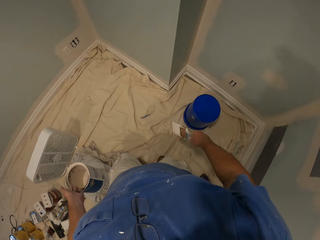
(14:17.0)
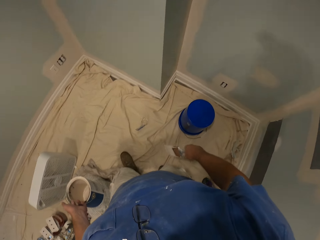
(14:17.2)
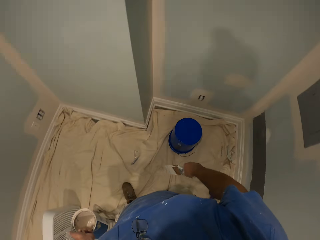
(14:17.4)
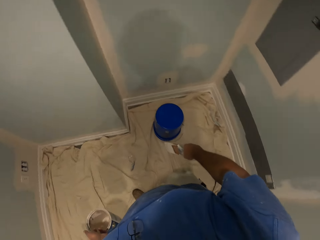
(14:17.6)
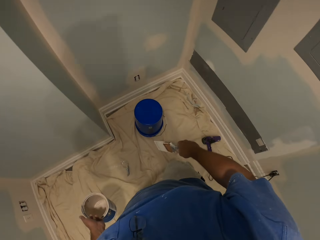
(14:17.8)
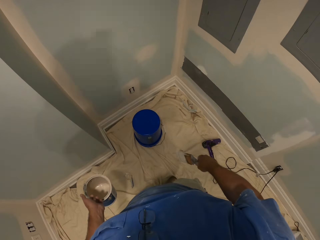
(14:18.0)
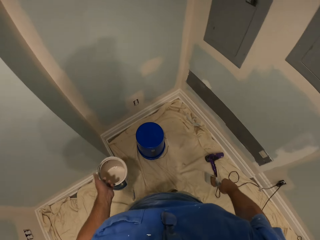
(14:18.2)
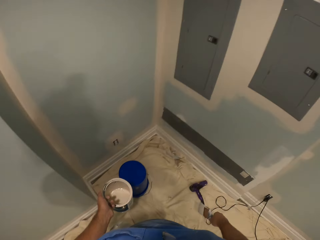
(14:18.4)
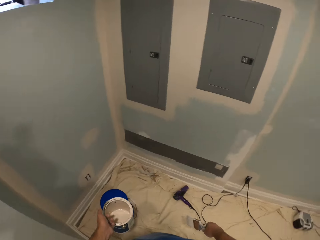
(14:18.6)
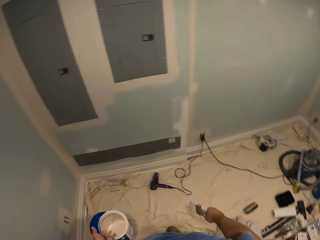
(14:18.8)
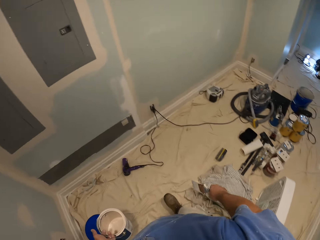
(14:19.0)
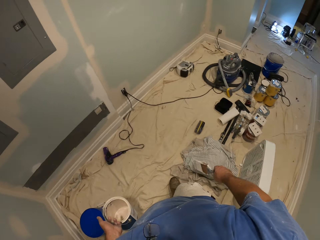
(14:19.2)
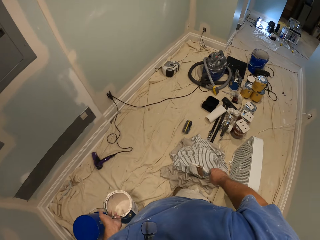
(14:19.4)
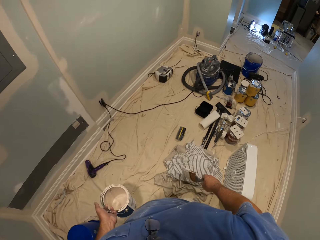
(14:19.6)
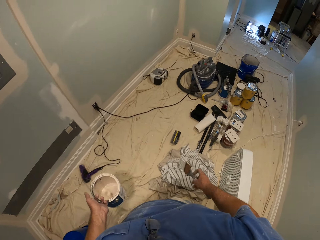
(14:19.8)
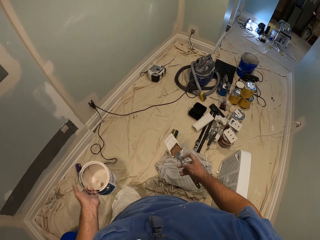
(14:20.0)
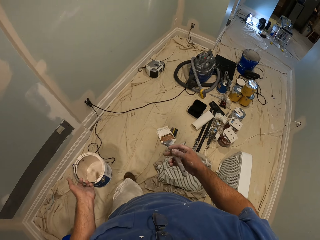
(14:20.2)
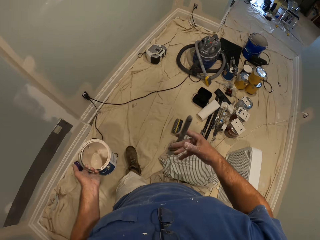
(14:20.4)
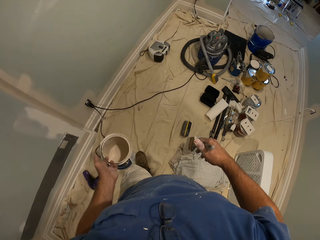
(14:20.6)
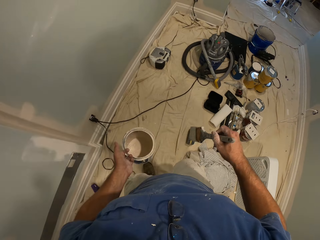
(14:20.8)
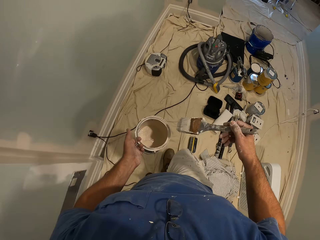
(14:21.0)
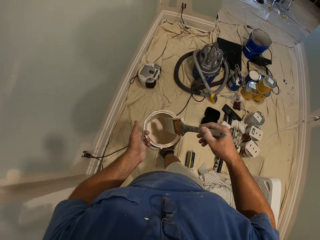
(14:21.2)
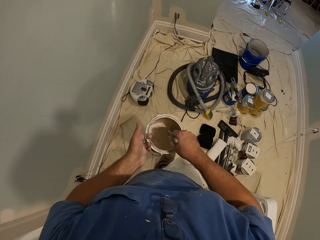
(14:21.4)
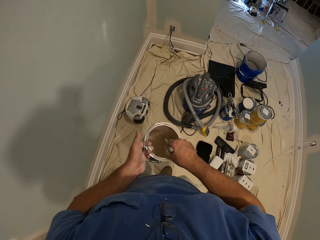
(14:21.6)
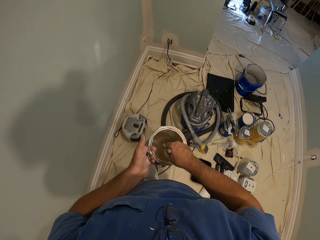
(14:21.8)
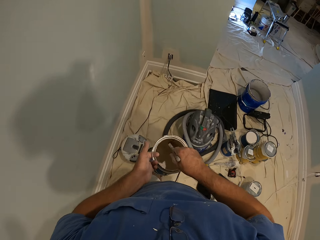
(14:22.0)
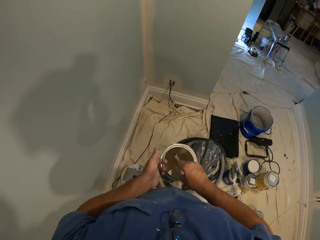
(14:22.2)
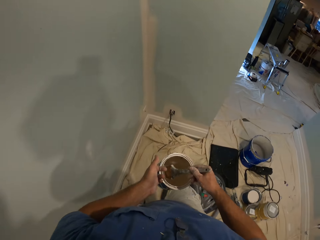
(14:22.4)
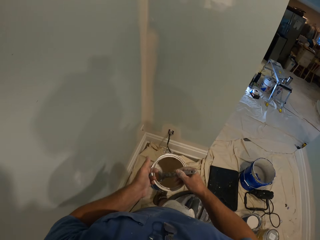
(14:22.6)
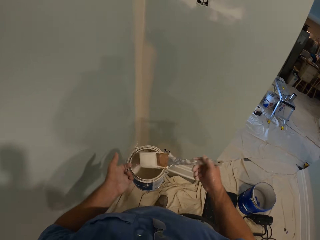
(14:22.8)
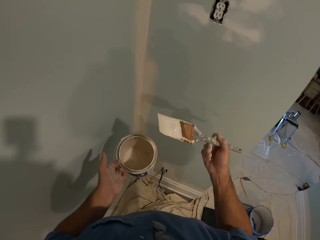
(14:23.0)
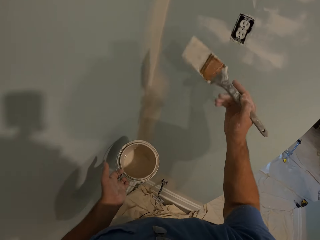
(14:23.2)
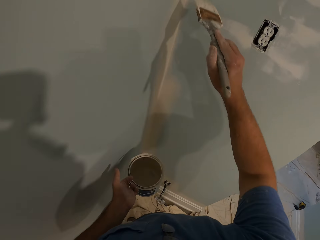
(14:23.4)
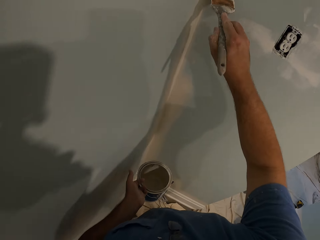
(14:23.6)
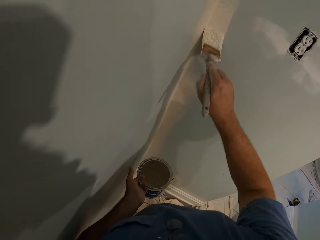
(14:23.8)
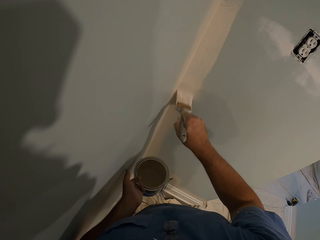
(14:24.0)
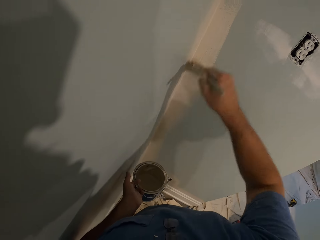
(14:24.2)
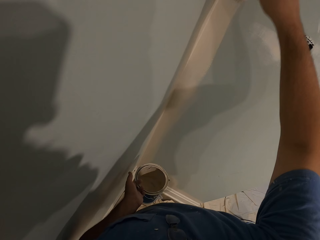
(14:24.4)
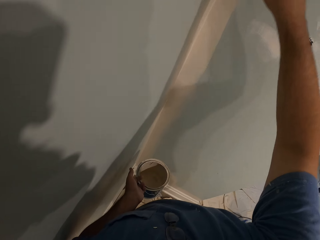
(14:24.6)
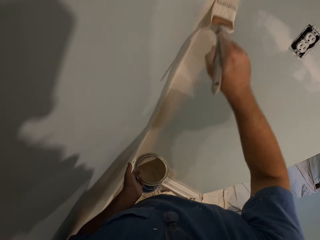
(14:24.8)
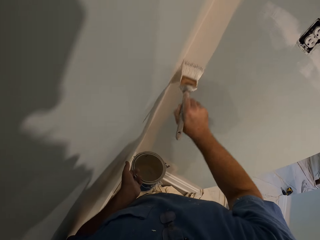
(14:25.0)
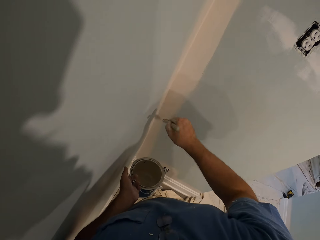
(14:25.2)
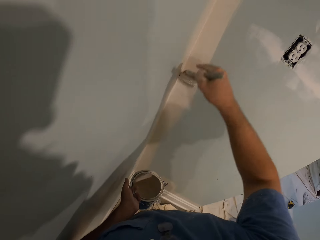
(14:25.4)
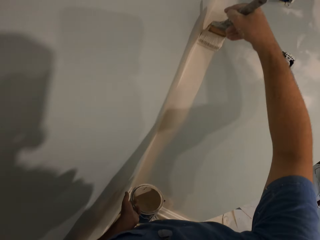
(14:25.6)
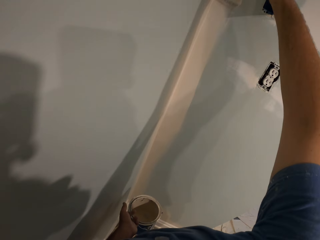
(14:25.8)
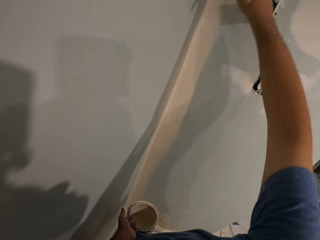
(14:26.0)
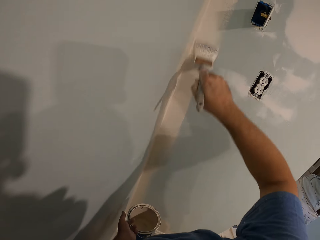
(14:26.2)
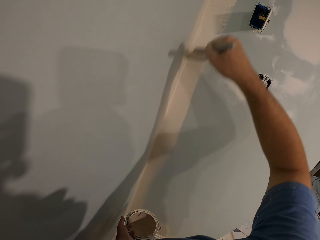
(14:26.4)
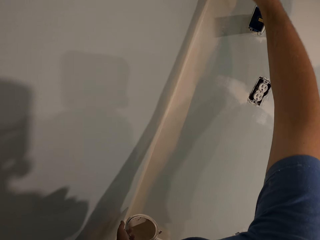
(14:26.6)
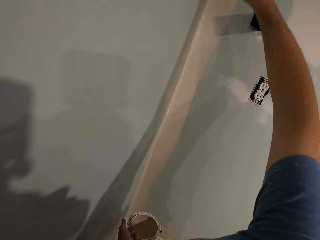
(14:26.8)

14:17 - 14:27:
The camera wearer moves around the floor. He scoops paint from the bucket of paint in his left hand with the paint brush. He moves closer to the wall. He paints the wall with the paint brush in his right hand.

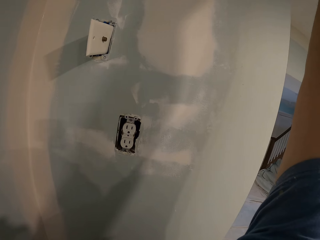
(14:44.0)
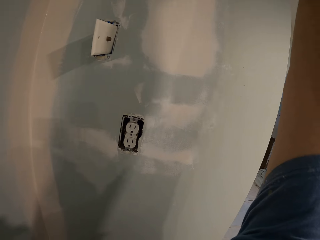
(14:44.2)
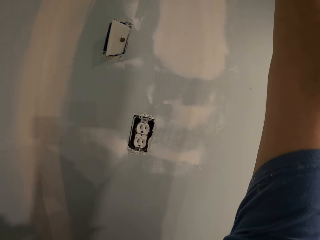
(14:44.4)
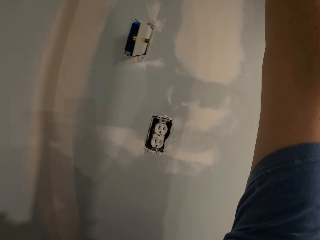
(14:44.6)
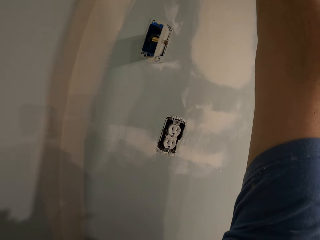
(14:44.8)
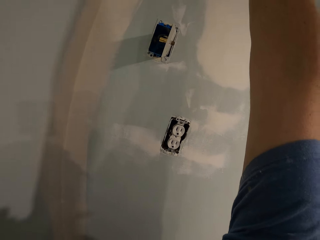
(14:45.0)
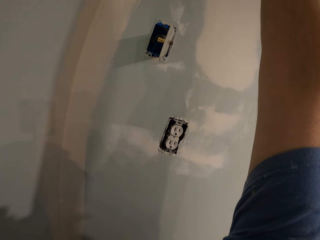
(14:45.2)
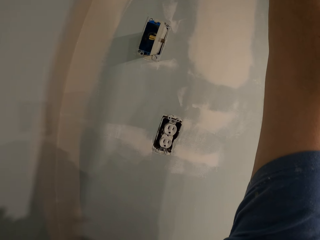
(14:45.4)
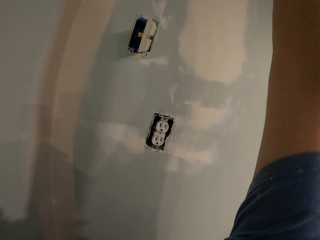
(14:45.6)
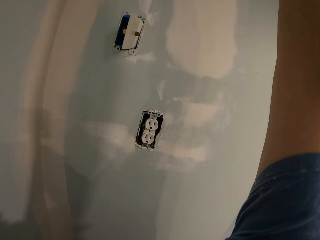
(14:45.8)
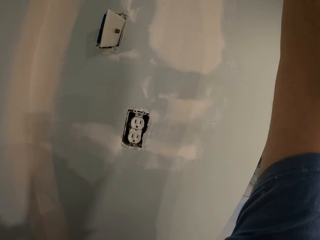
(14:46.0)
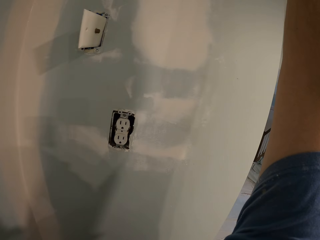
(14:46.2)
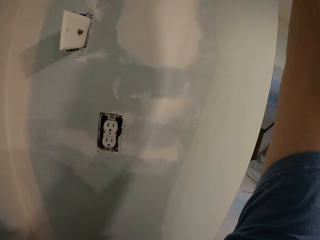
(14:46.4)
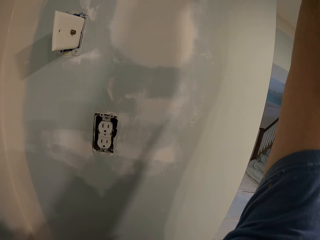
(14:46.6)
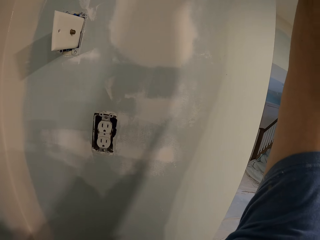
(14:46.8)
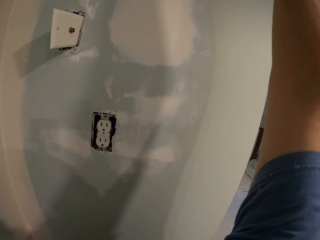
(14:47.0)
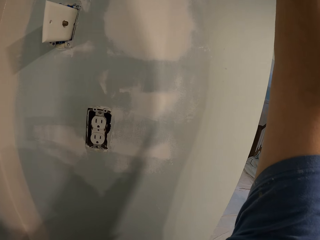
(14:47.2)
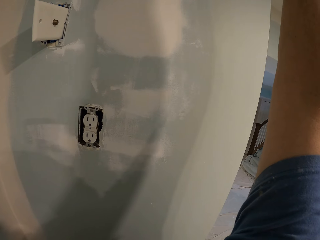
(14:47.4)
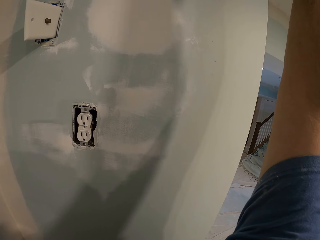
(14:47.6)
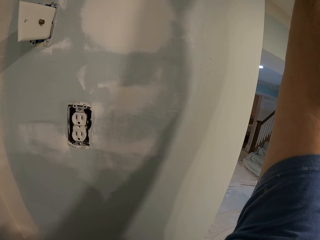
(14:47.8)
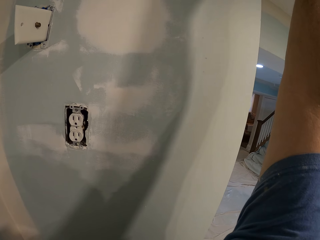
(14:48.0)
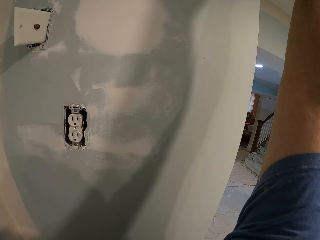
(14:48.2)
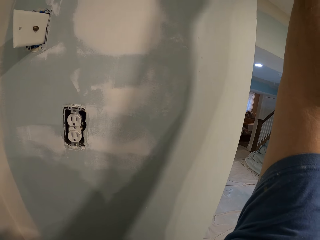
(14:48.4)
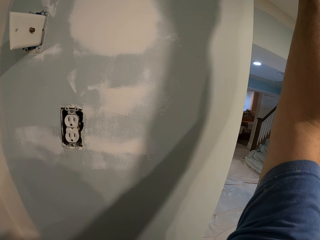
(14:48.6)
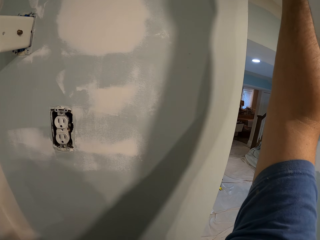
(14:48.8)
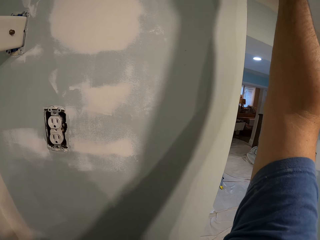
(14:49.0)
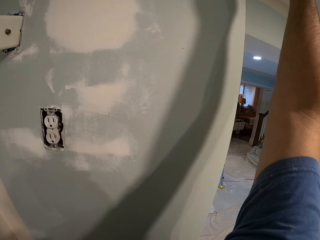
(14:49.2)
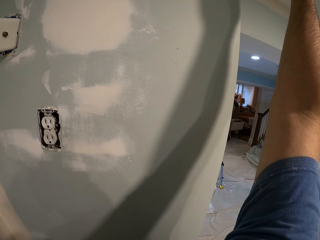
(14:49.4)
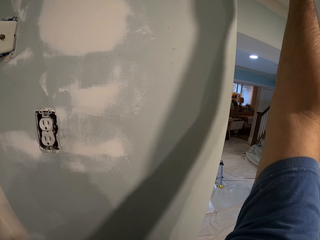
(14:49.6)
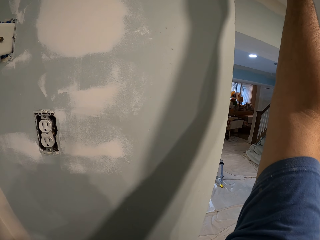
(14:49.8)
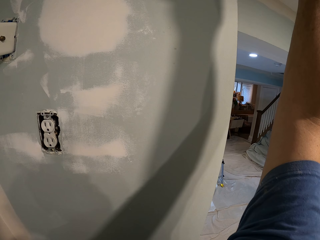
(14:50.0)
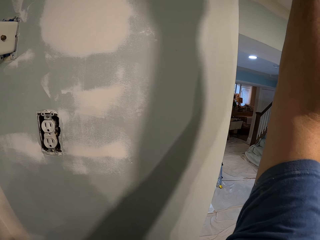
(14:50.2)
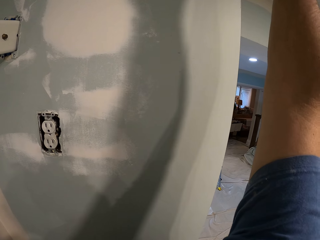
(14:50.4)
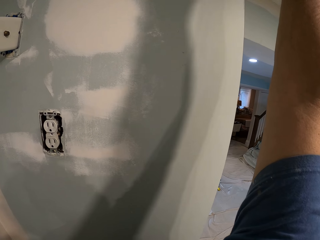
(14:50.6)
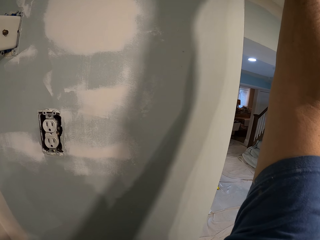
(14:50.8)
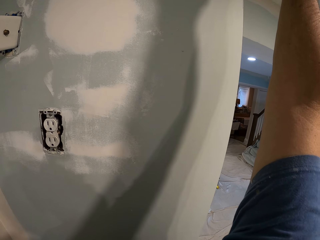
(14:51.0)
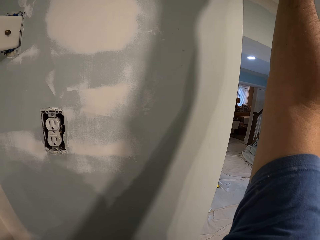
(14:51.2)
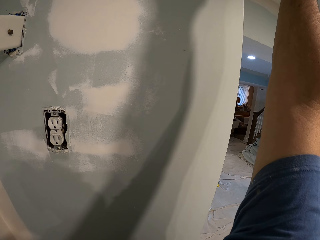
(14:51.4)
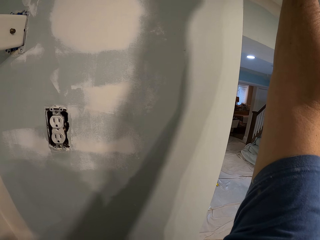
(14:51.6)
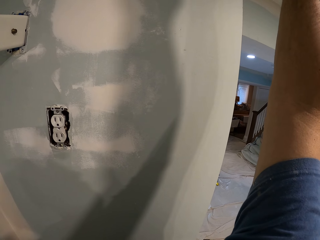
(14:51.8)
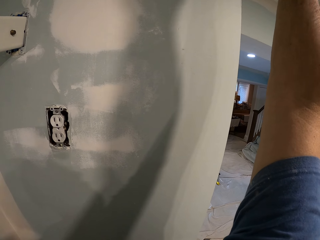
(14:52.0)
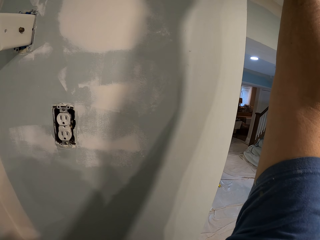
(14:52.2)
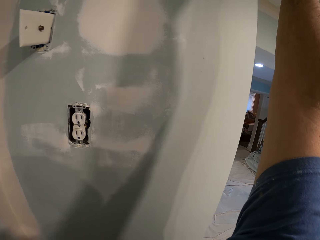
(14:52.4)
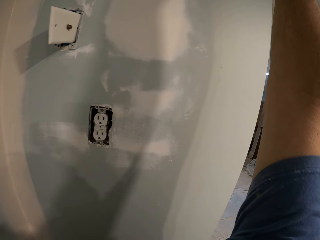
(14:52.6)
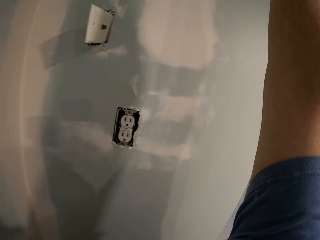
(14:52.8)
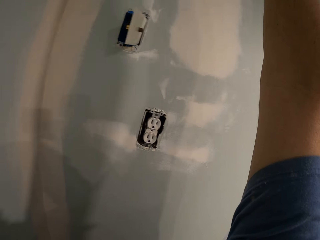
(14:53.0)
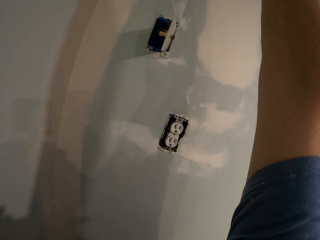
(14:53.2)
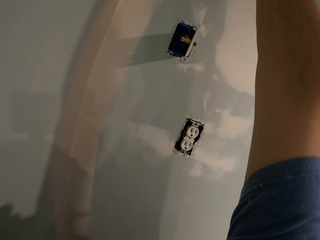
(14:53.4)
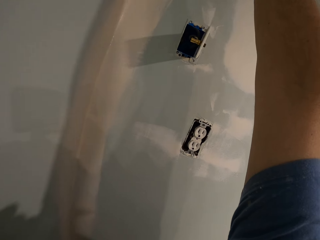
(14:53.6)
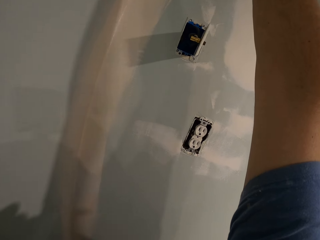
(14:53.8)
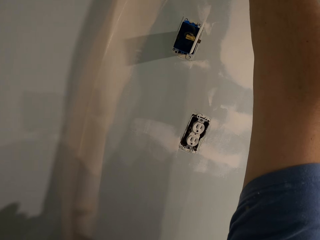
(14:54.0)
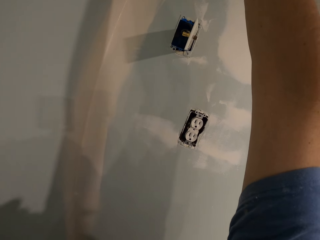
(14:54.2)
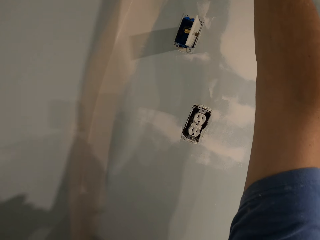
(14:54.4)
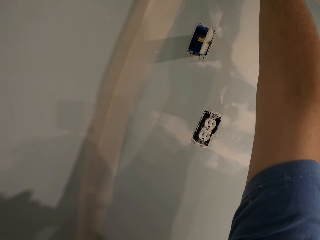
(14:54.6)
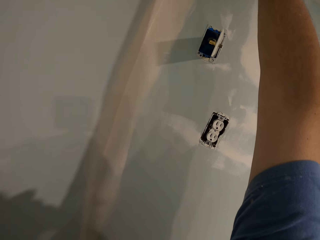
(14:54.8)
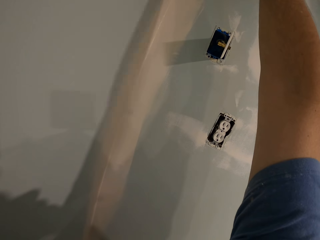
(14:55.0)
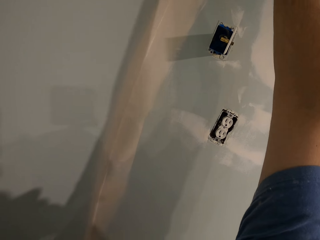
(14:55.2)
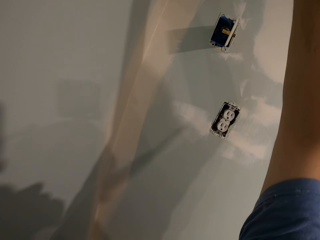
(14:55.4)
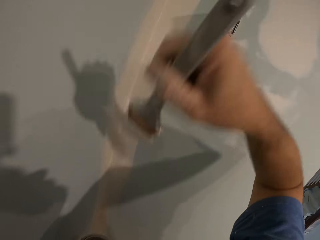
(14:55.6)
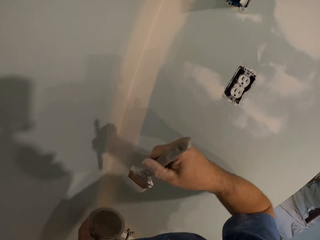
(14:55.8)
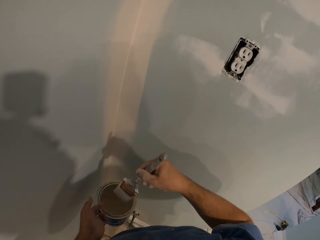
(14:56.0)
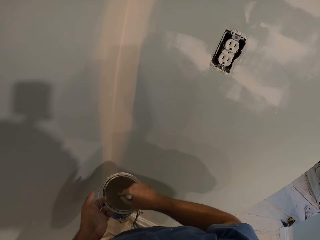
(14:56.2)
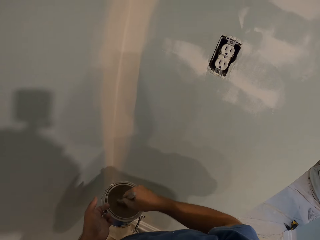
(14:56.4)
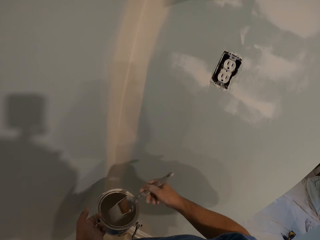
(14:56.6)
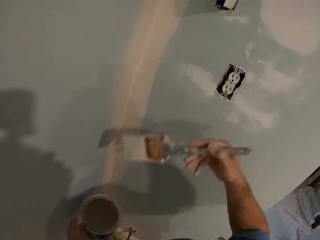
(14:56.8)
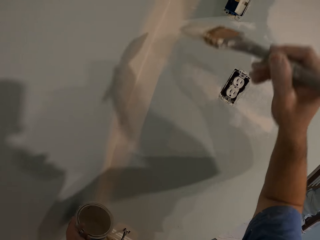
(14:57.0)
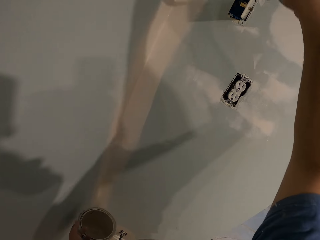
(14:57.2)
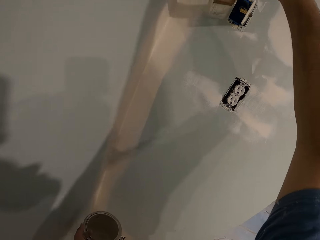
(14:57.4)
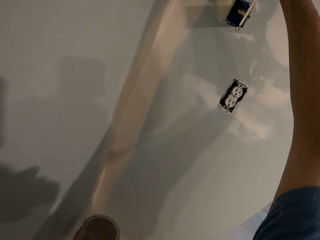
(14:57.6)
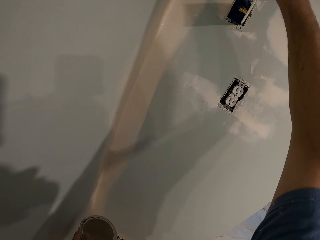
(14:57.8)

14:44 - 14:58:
The camera wearer scoops paint from the bucket of paint in his left hand with the paint brush.
